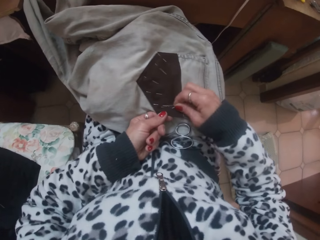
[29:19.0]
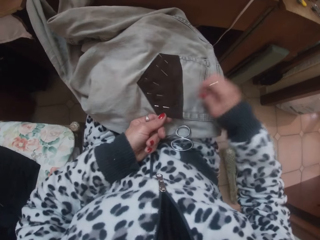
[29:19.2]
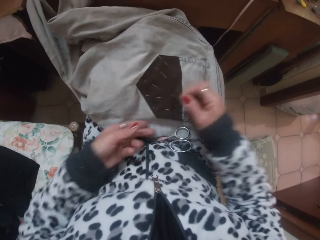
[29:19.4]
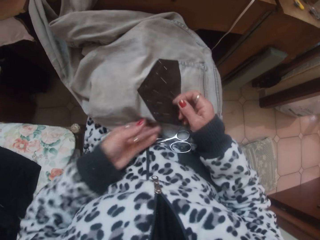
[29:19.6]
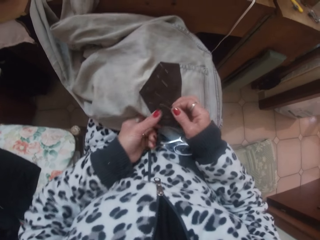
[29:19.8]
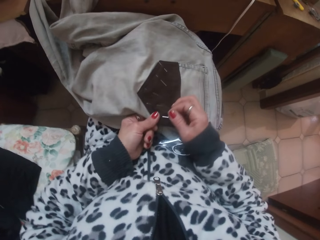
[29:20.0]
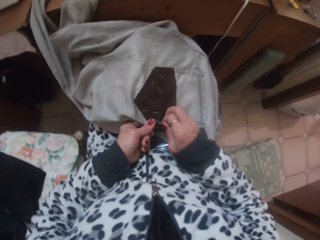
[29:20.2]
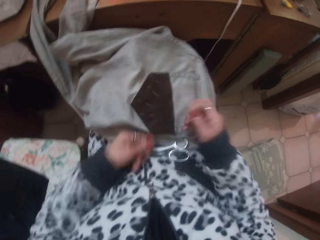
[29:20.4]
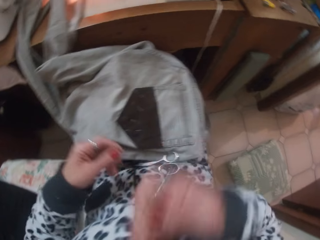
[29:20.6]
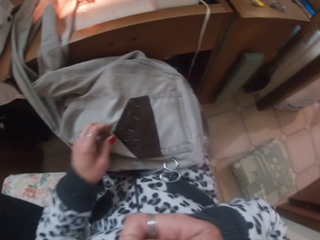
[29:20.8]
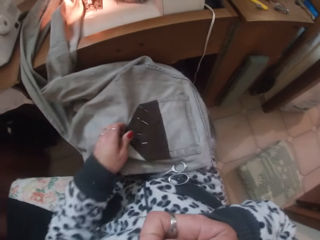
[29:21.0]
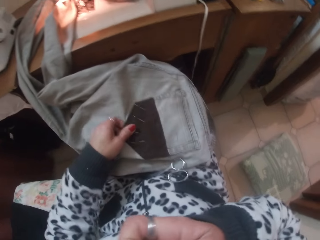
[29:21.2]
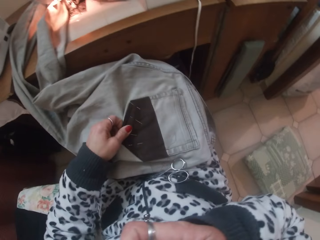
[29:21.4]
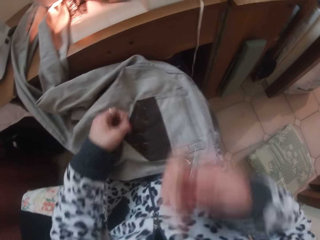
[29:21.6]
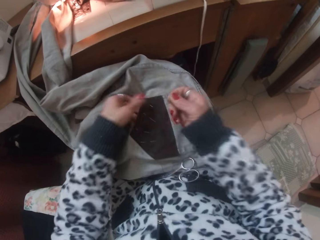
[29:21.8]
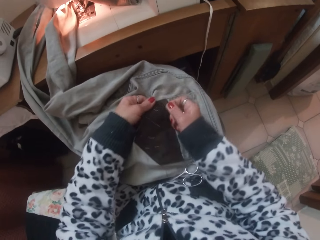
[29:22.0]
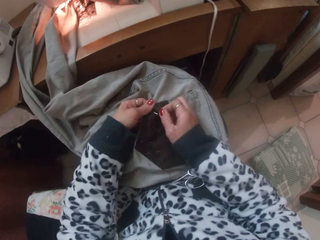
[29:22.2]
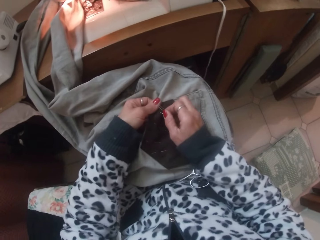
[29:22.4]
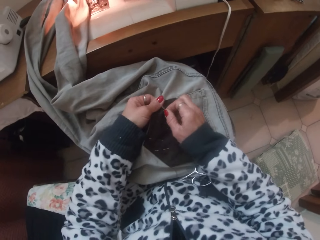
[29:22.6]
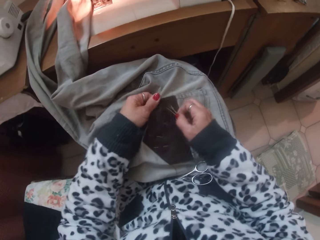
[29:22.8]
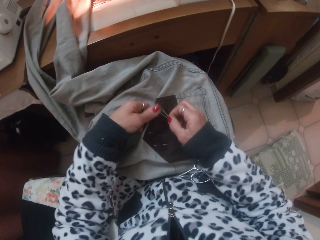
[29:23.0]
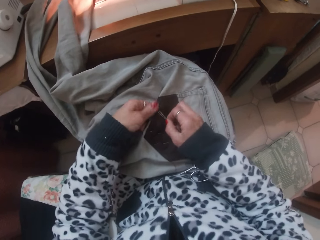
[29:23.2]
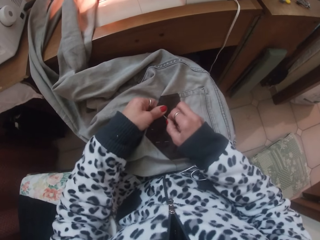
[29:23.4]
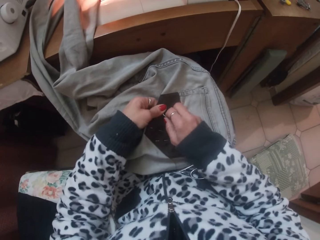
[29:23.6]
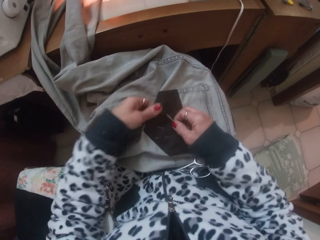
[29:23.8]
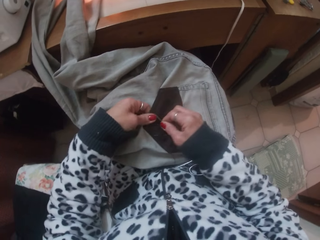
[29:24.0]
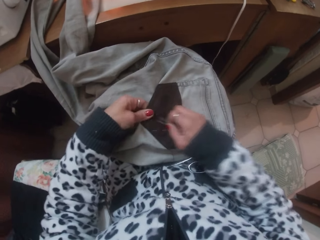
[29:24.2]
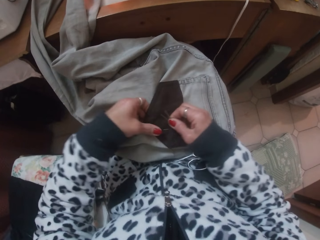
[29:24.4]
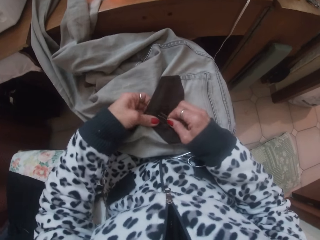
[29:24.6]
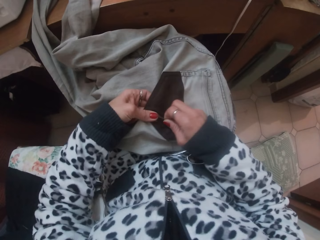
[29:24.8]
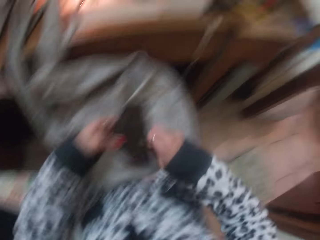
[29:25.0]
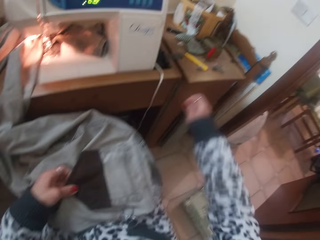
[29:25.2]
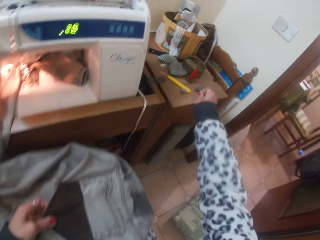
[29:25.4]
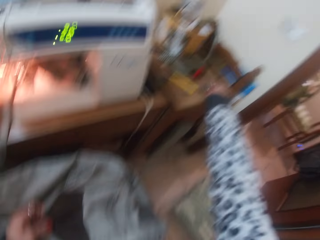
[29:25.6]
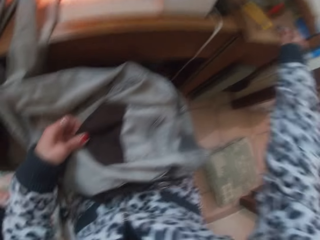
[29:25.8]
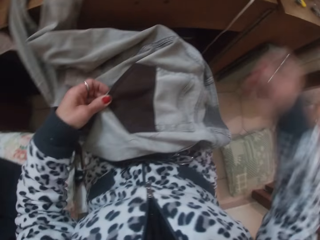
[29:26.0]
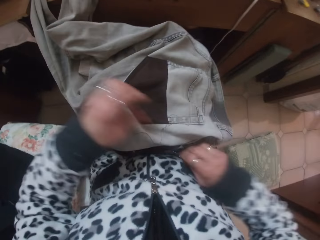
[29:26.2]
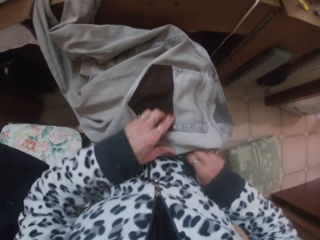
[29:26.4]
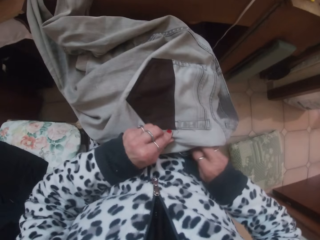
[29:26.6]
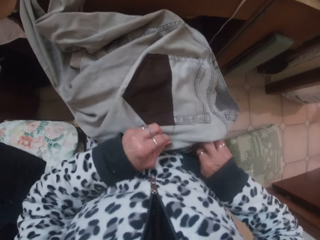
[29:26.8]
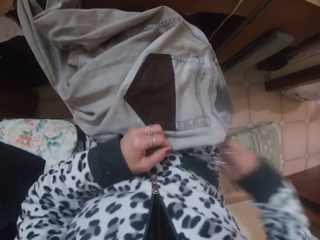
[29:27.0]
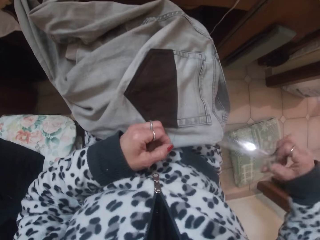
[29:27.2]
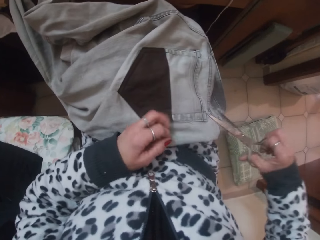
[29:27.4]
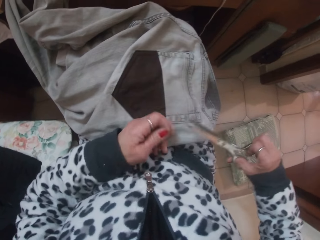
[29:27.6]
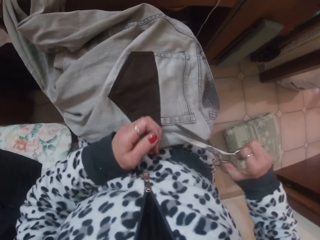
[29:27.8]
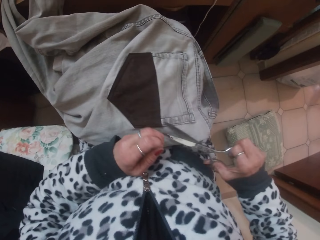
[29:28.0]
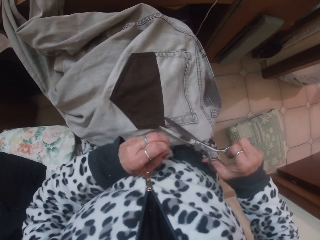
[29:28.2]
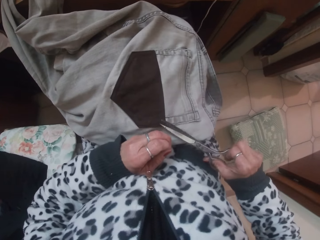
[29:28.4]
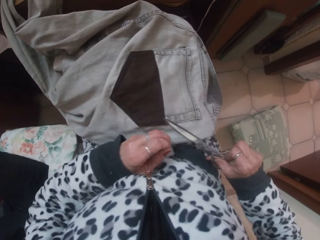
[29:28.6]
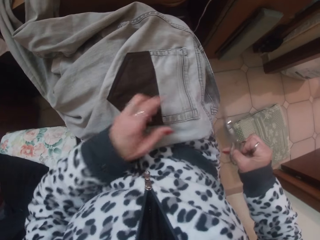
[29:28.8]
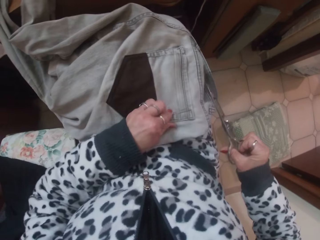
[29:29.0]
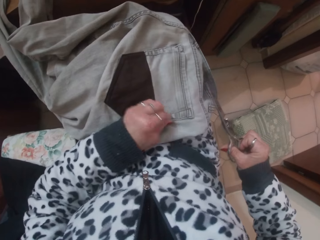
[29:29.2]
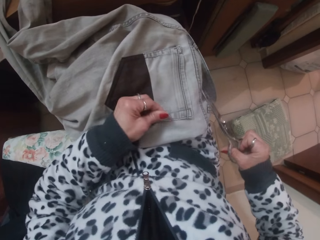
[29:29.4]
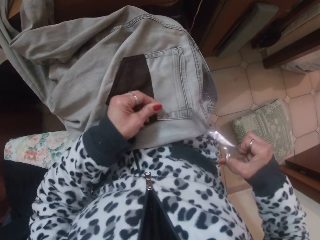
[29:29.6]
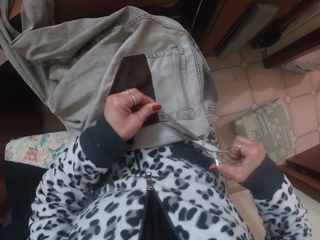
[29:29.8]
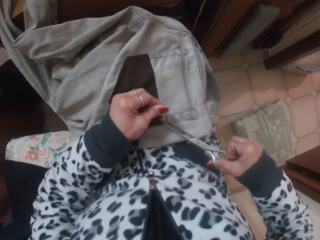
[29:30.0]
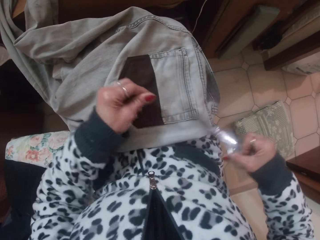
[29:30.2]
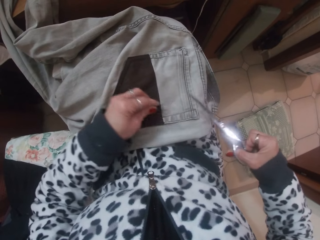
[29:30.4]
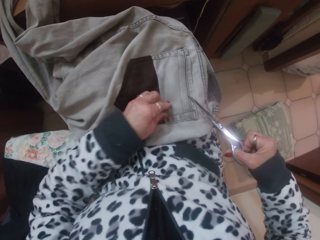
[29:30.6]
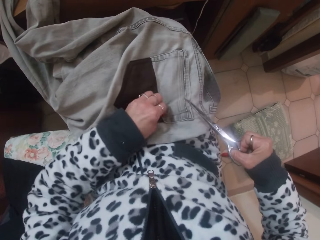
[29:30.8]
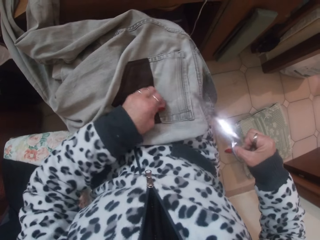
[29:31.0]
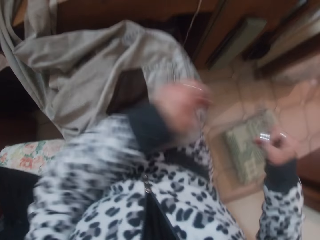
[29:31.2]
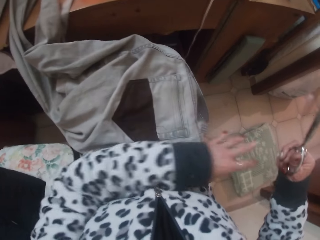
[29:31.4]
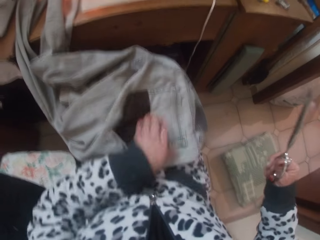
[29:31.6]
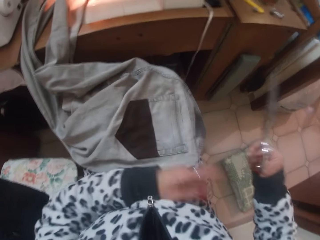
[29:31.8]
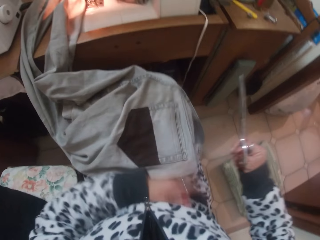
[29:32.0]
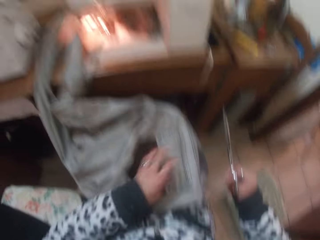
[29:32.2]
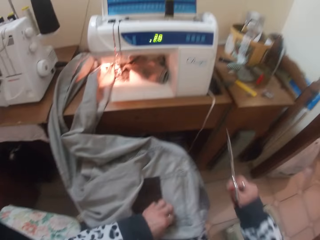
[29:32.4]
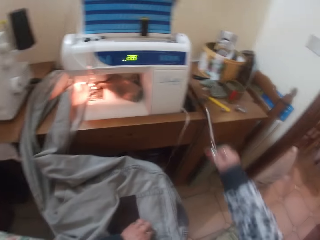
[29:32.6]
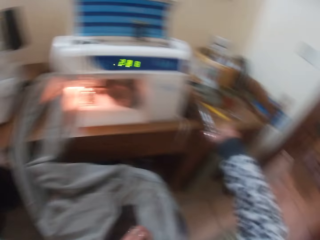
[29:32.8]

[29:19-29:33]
The camera wearer touches the cloth. She moves the hands. She touches the cloth. She removes the needles from the cloth. She places the pins in her right hand on the table. She touches the thread. She picks up the scissors on her lap with her right hand. She cuts thread from the patch pocket with the scissors in her right hand. She touches the thread. She cuts the thread with the scissors. She picks up the thread. She puts the thread down. She wipes the cloth with the hand.

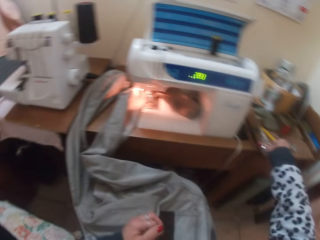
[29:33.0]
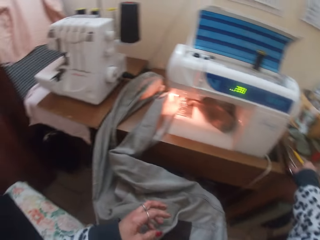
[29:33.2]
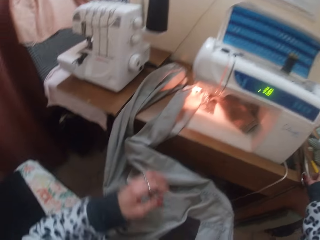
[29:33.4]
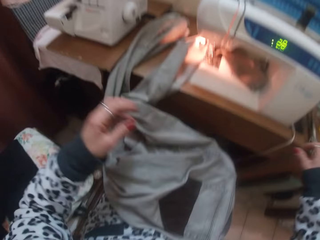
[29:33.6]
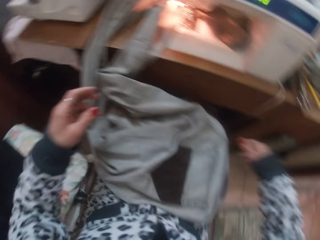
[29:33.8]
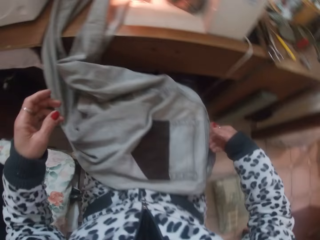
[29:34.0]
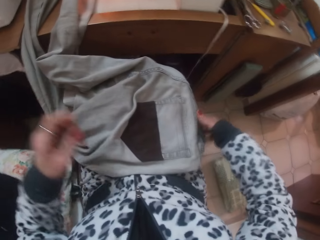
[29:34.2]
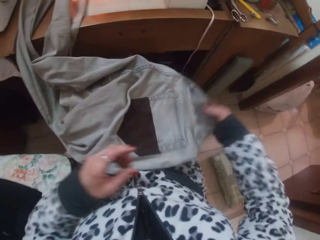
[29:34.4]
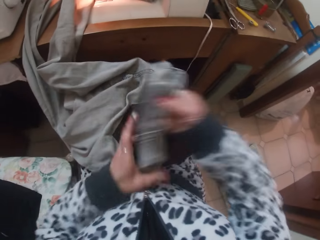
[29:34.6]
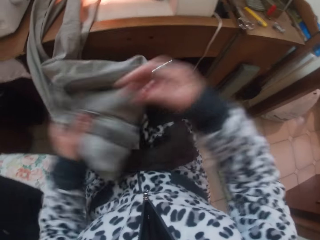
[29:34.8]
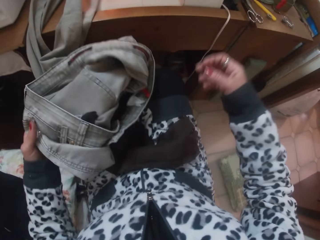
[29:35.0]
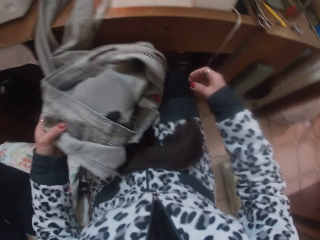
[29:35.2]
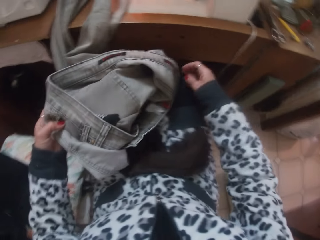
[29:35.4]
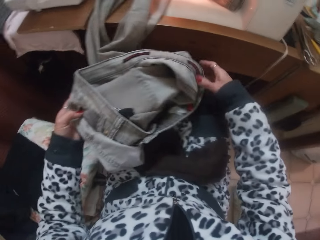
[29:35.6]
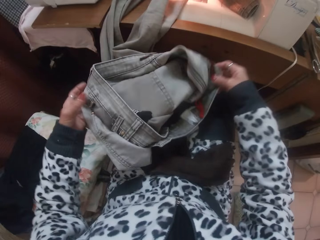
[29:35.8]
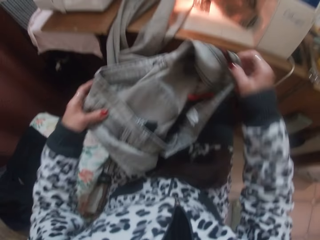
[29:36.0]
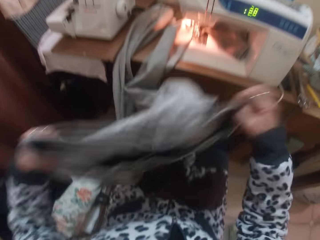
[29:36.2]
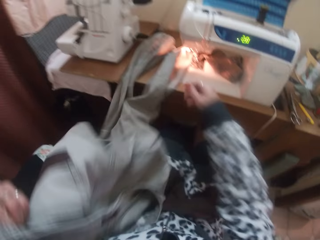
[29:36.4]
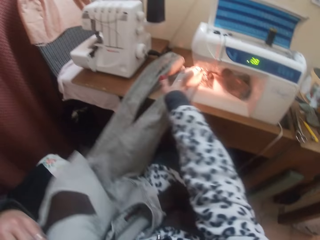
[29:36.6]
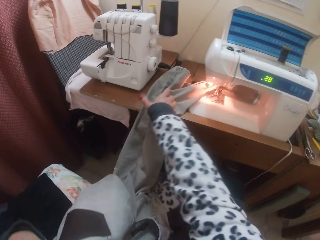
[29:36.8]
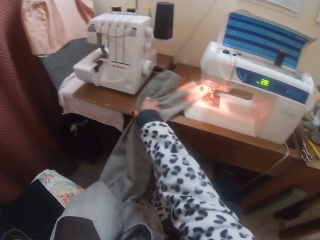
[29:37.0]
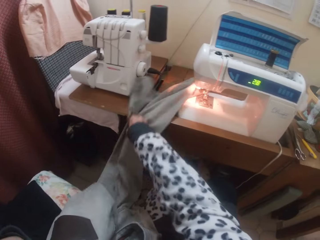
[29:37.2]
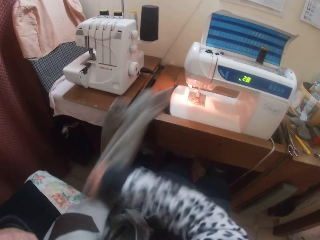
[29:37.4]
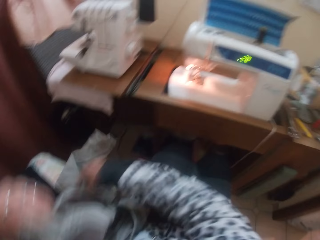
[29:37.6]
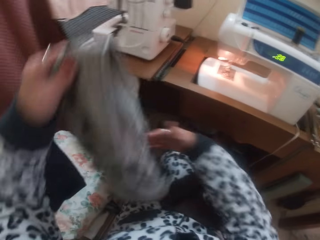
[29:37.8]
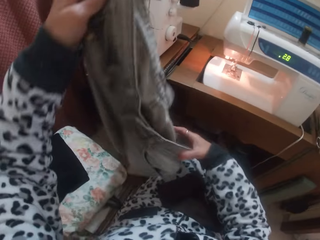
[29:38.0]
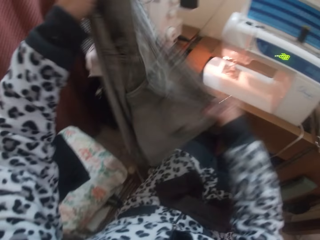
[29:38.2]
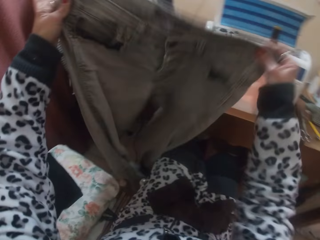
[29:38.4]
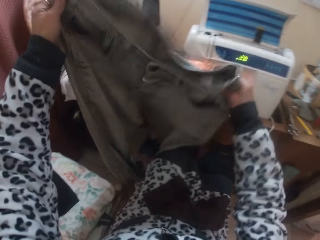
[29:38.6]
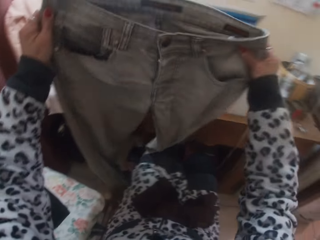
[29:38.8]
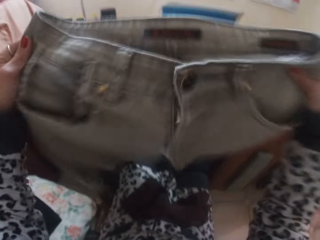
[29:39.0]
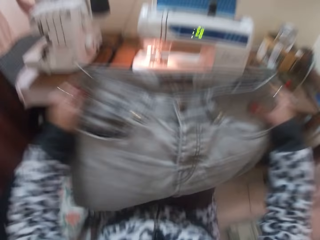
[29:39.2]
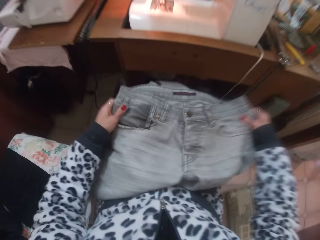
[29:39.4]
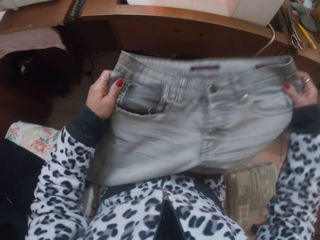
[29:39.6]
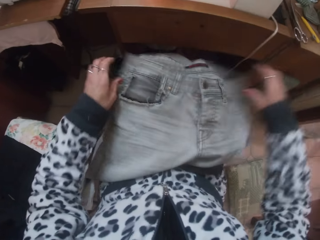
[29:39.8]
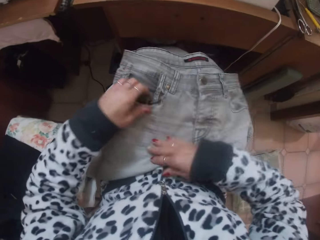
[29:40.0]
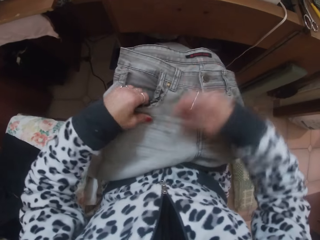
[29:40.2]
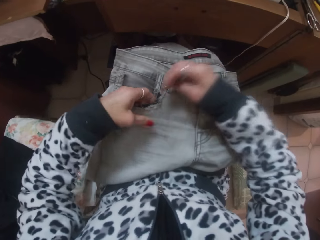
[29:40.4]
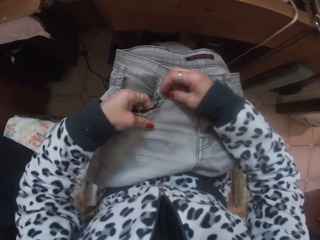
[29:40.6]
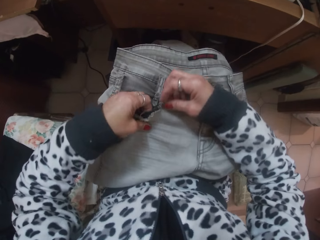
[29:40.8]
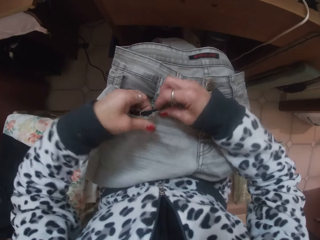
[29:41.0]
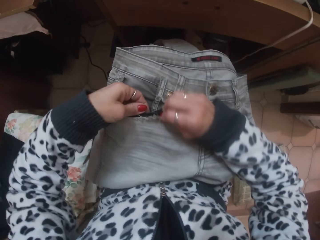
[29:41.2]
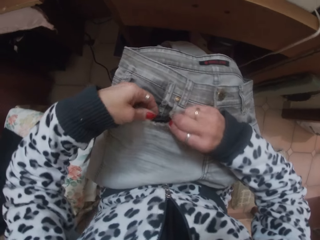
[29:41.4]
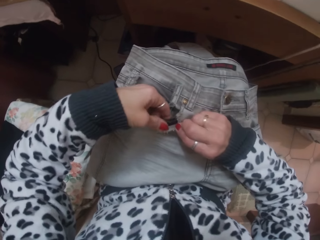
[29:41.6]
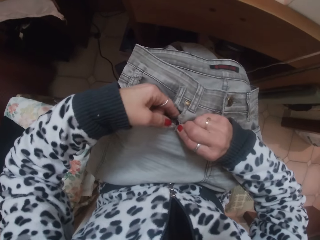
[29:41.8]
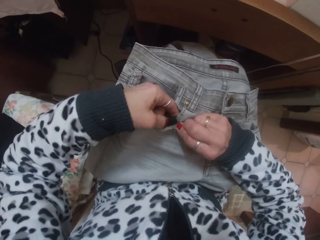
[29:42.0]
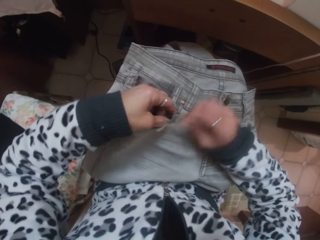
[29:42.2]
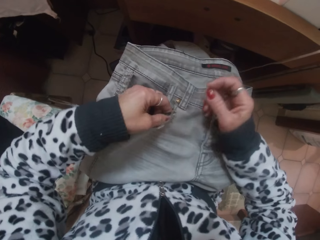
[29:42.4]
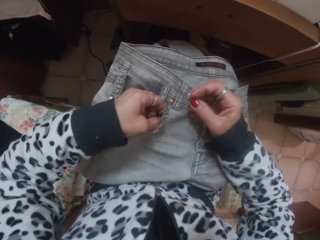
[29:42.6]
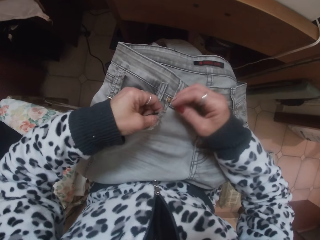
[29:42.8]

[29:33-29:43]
The camera wearer drops the scissors in her right hand on the table. She lifts the cloth. She holds up the trouser in her hands. She moves the cloth. She places the trouser on her laps. She looks at the cloth. She checks the cloth. She touches the front pocket of the trouser with her hands.
